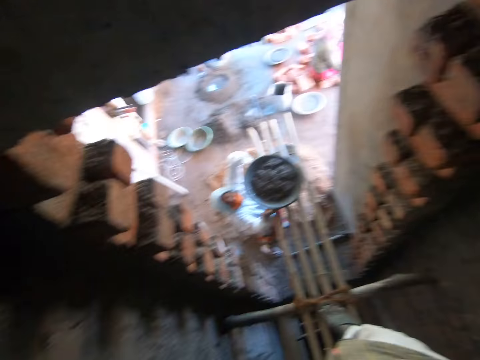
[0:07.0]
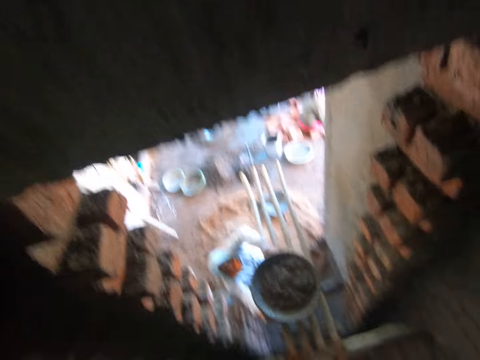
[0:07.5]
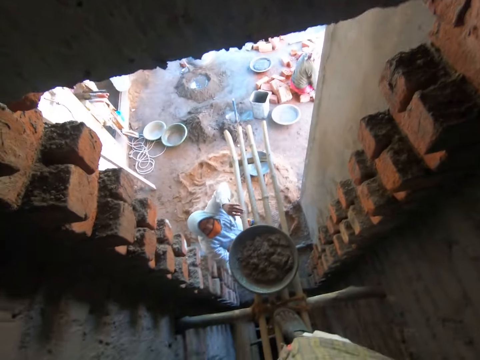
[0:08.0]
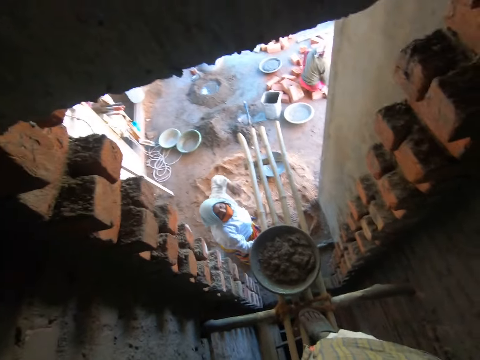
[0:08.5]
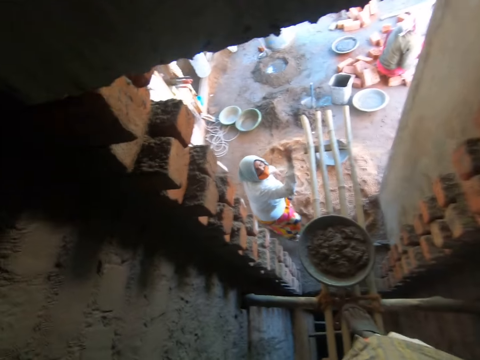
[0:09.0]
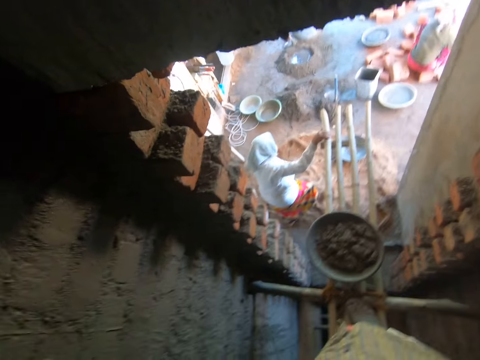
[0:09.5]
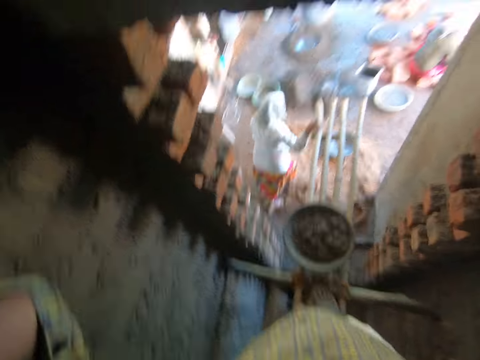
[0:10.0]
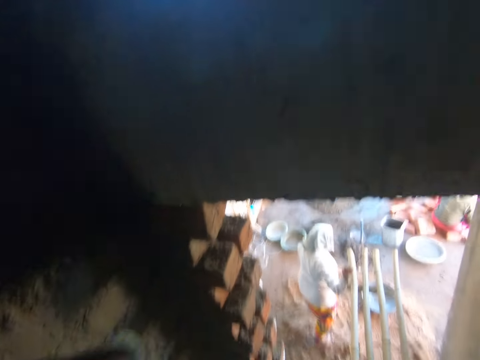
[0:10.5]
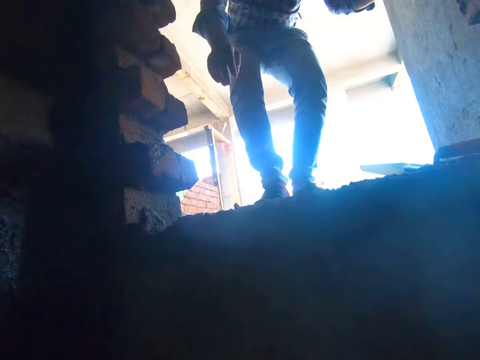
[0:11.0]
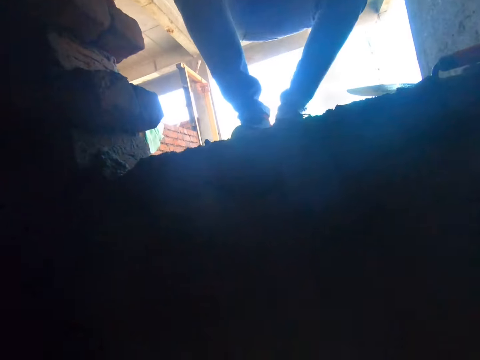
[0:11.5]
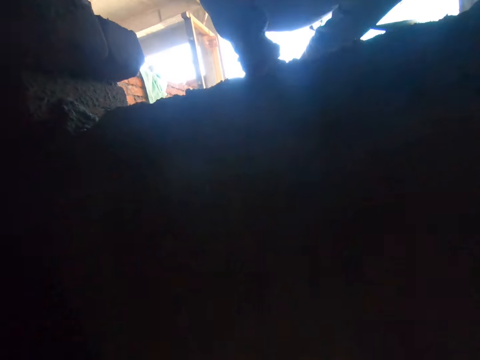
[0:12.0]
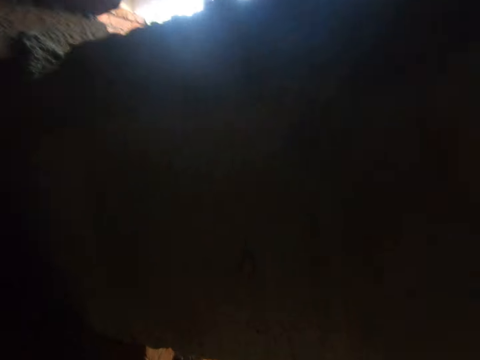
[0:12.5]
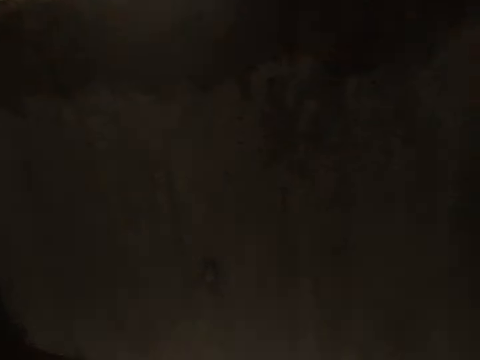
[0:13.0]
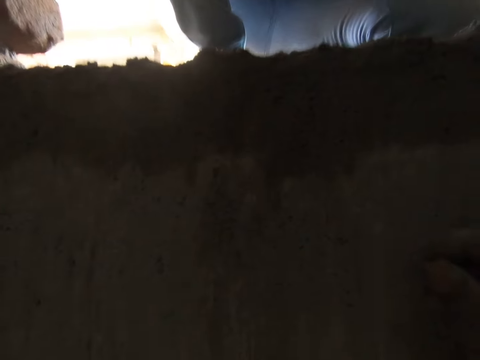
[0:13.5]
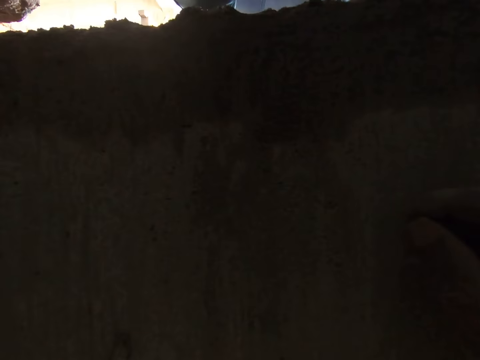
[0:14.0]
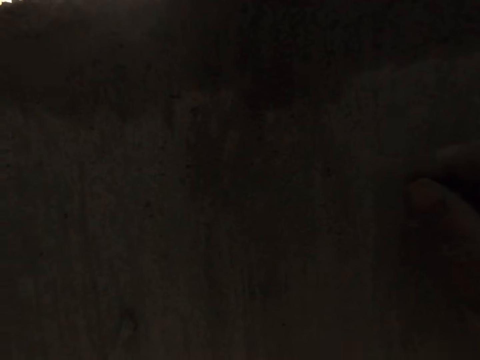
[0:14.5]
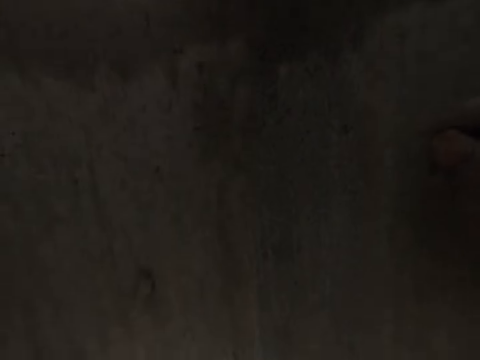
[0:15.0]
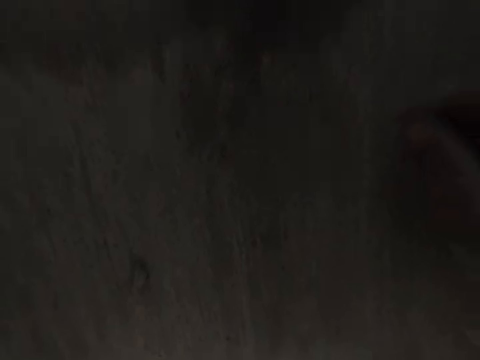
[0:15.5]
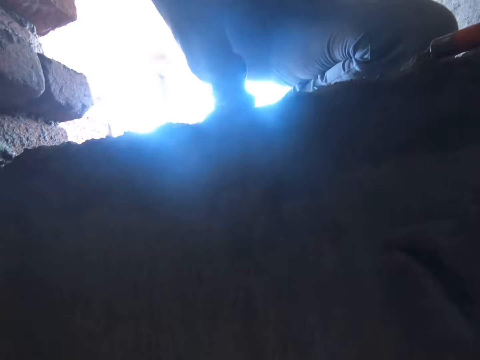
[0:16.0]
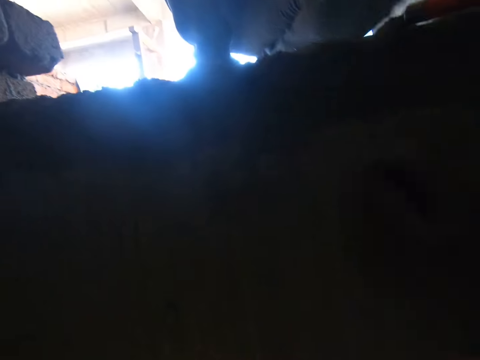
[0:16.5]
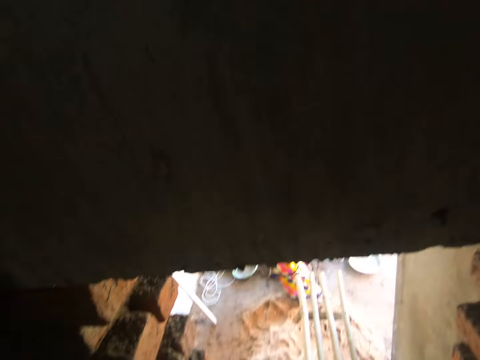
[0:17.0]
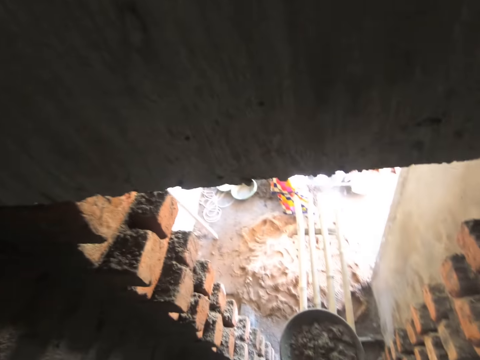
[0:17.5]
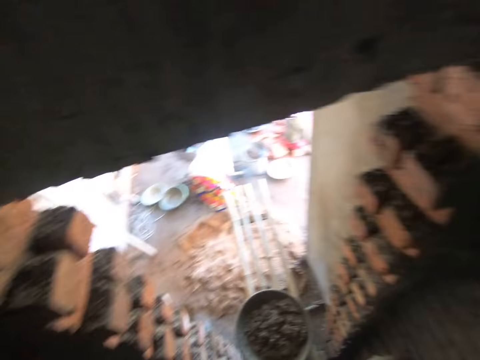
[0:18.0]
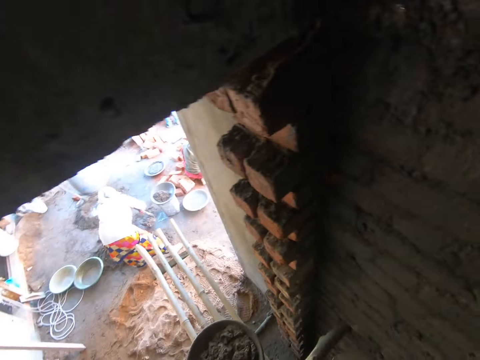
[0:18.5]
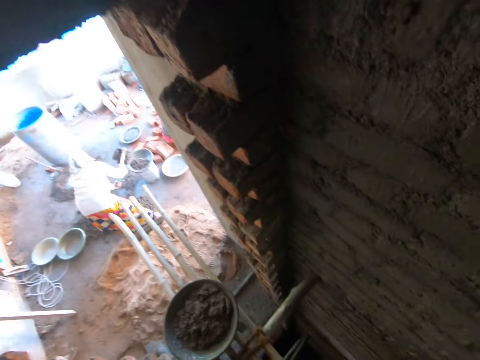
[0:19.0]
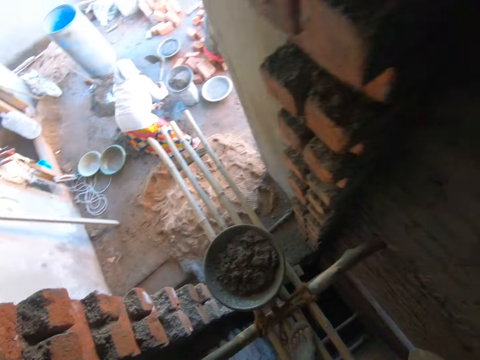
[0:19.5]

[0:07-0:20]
A woman places a bowl on a row of bamboo sticks with her hands. The camera wearer looks down. The woman holds a bamboo stick with her right hand. The camera wearer looks up. A man squats. The woman pours some cement in the bowl with a hoe in her right hand.

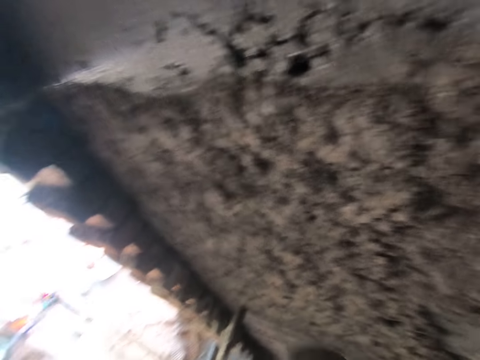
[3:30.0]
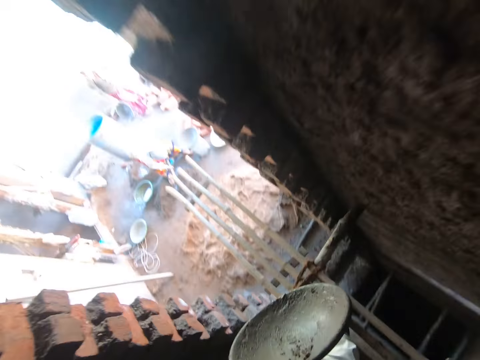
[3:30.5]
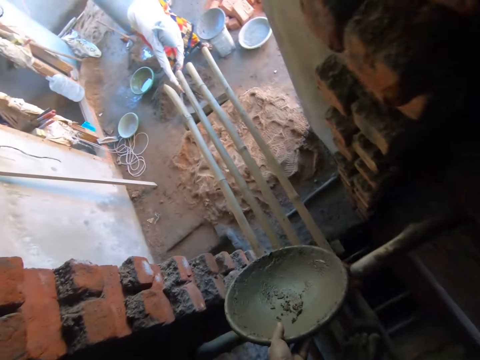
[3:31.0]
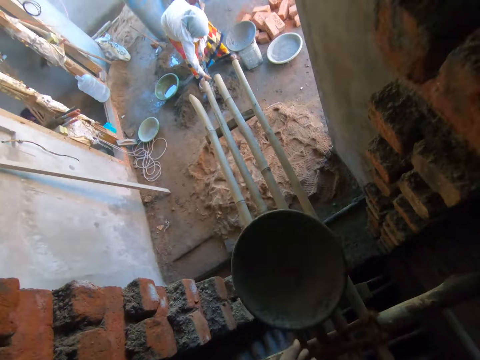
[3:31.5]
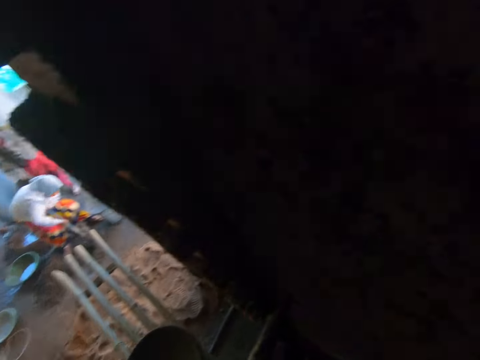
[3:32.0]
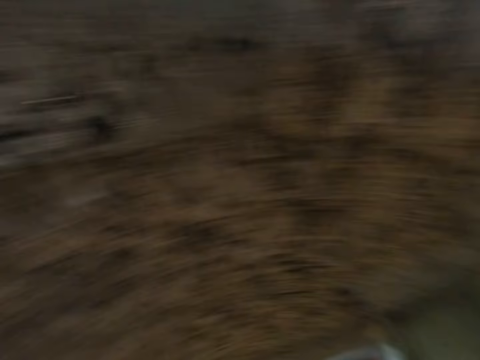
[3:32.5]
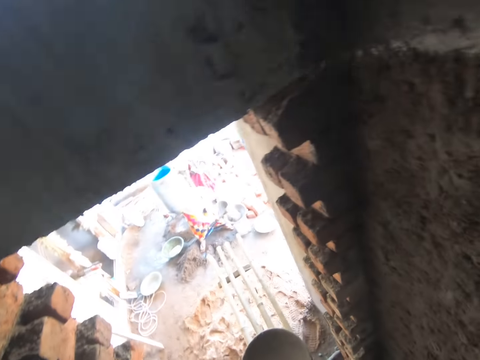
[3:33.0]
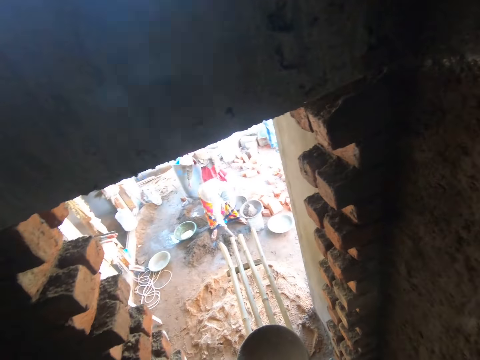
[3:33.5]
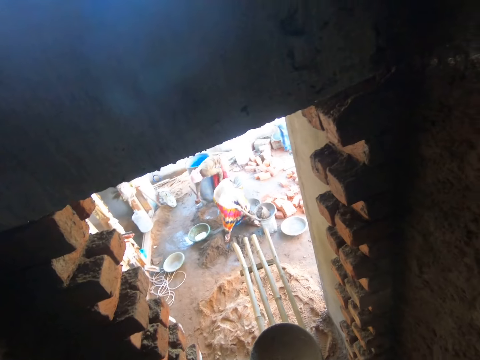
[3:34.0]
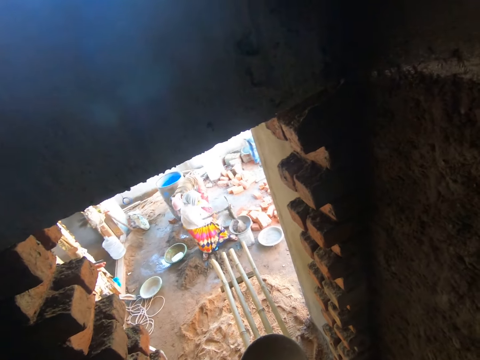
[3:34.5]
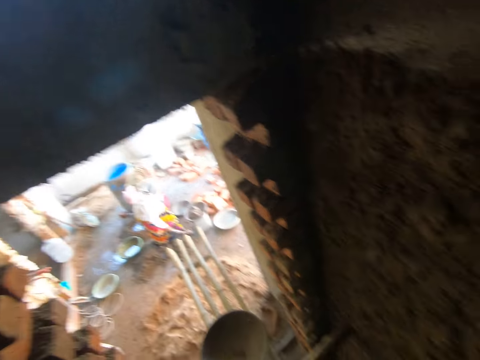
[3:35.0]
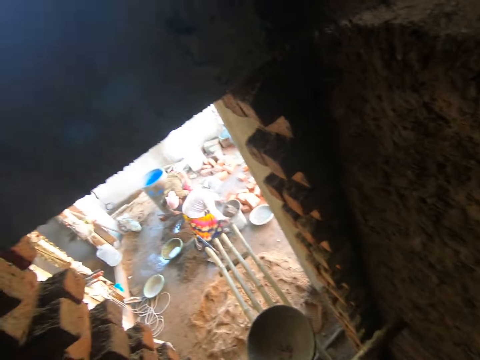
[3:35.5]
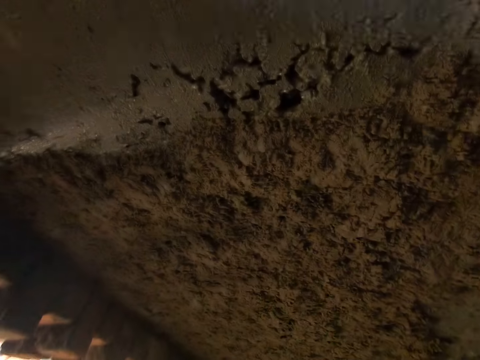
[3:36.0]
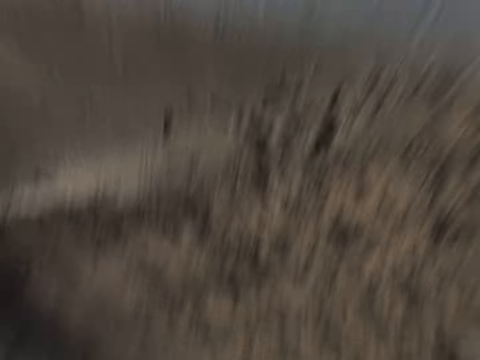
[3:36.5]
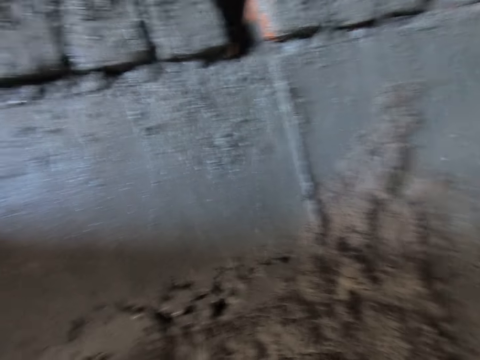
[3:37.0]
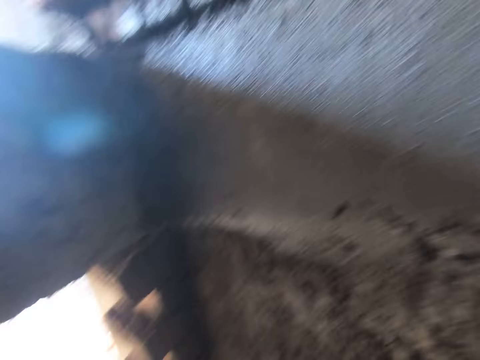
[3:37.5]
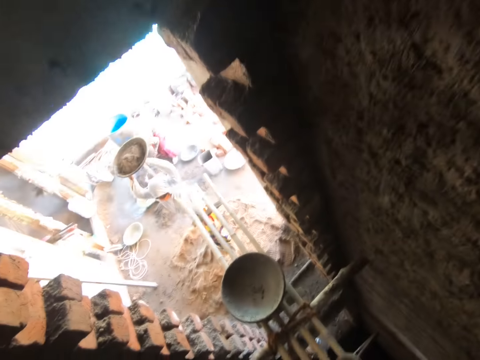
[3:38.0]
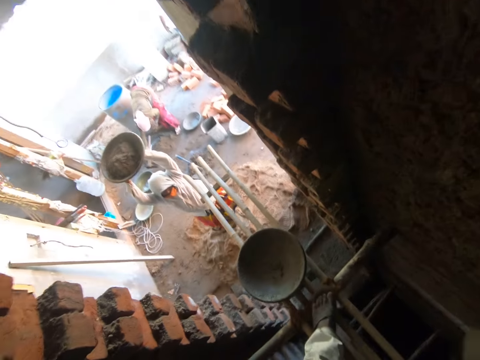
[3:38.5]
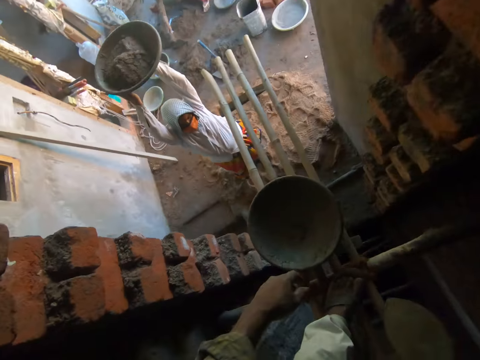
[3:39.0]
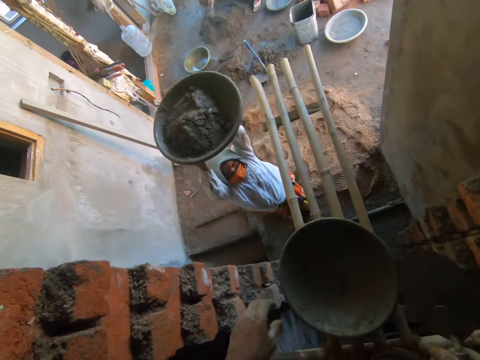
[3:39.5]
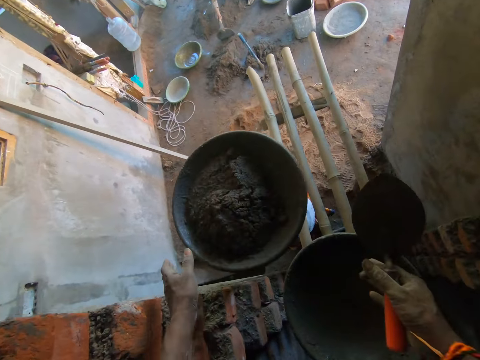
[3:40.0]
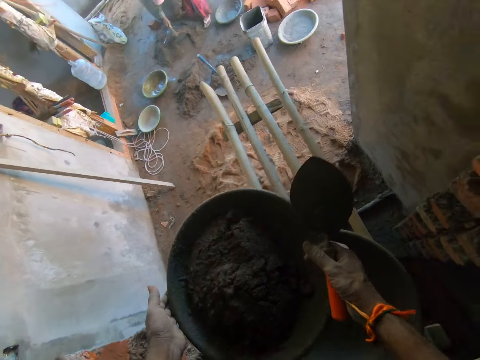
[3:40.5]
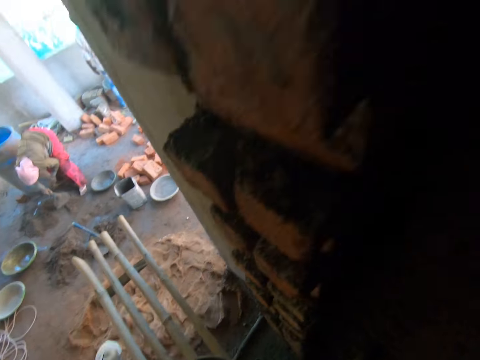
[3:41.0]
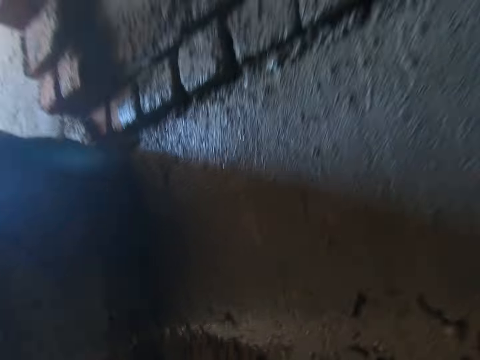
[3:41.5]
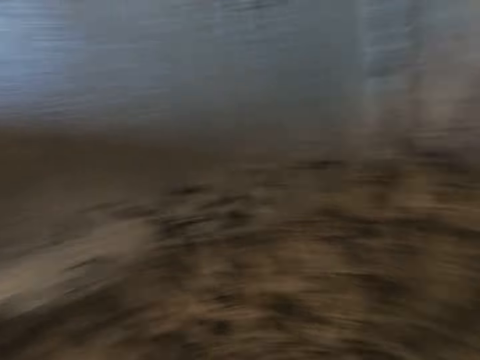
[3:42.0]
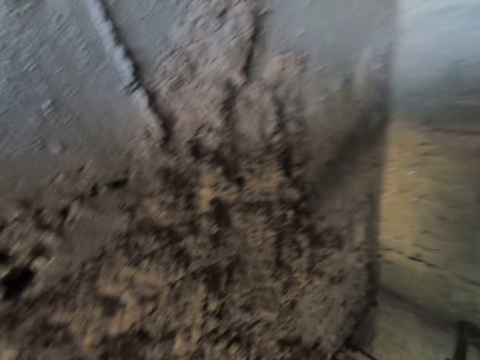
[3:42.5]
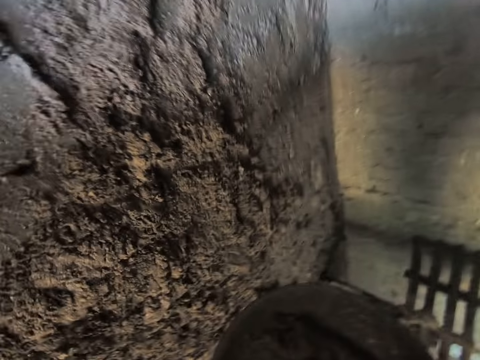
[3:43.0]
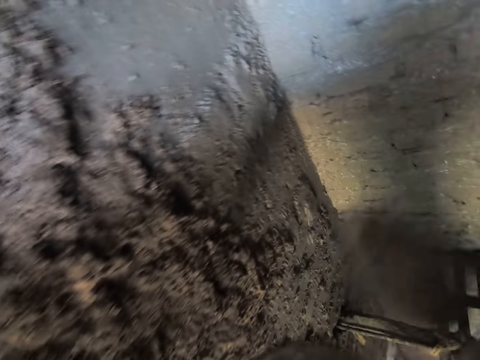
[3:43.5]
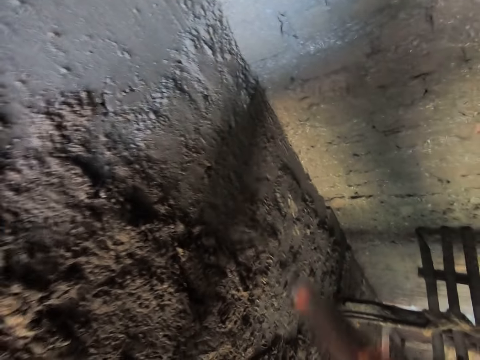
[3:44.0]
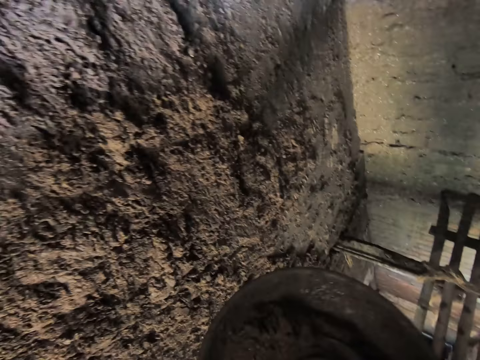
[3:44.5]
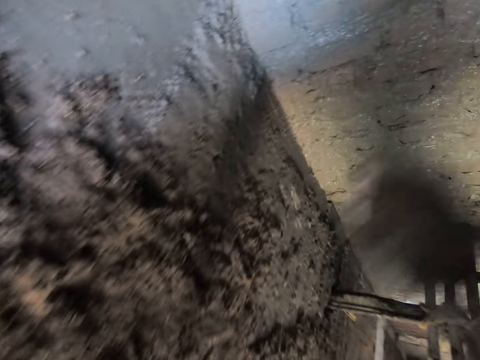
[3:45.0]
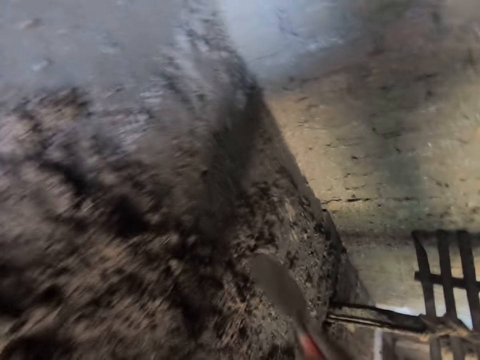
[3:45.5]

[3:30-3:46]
The camera wearer drops the bowl on the row of bamboo sticks with his left hand. The woman pours some cement in the bowl with the hoe in her hands. The camera wearer looks around. The woman picks up the bowl from the bucket with her hands. The woman walks towards the row of bamboo sticks. The camera wearer collects the bowl from the woman with his hands. The woman hands the bowl to the camera wearer with her hands. The camera wearer picks some cement from the bowl with the trowel in his right hand. He flings the cement on the wall with the trowel in his right hand. He picks some cement from the bowl with the trowel in his right hand. He flings the cement on the wall with the trowel in his right hand.
